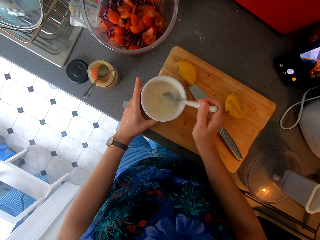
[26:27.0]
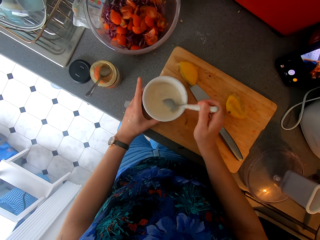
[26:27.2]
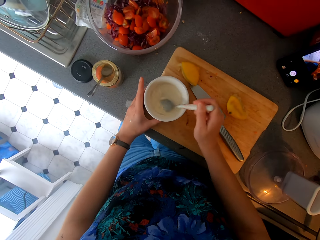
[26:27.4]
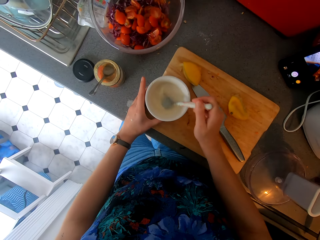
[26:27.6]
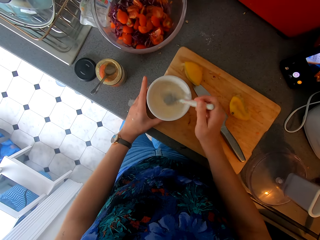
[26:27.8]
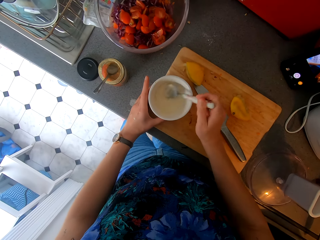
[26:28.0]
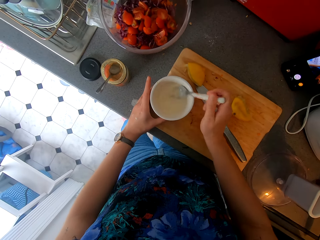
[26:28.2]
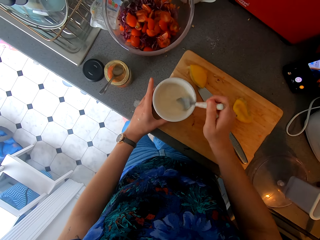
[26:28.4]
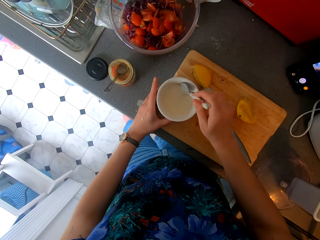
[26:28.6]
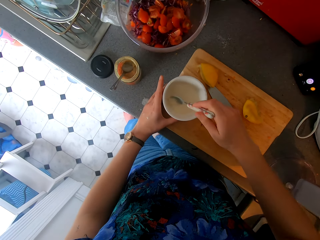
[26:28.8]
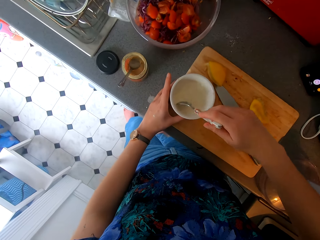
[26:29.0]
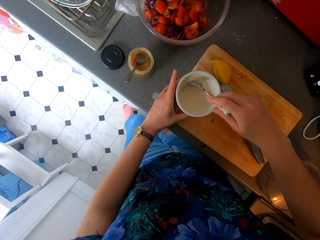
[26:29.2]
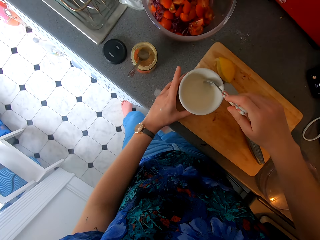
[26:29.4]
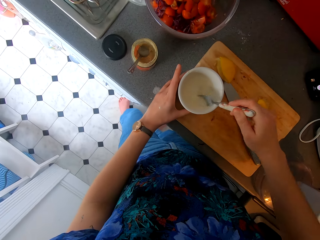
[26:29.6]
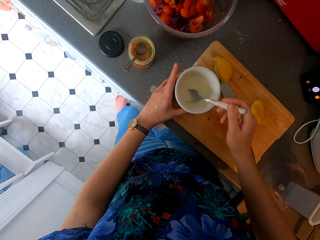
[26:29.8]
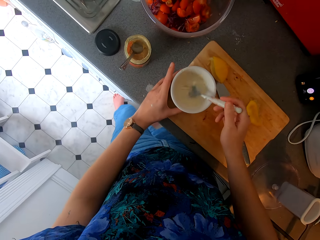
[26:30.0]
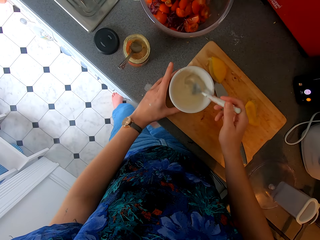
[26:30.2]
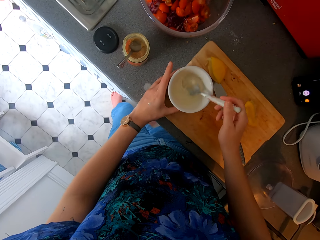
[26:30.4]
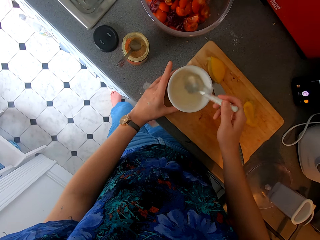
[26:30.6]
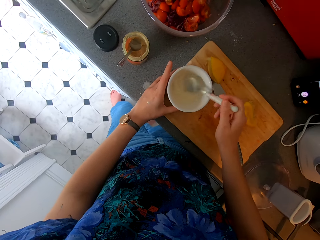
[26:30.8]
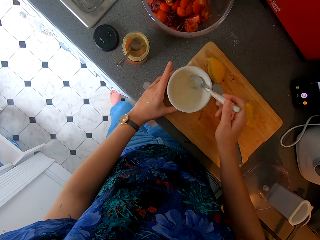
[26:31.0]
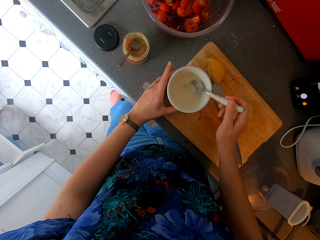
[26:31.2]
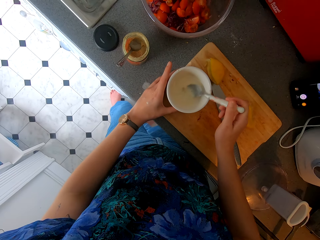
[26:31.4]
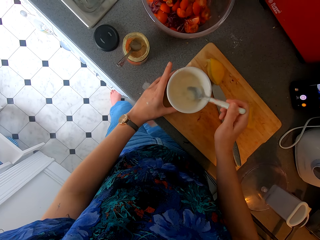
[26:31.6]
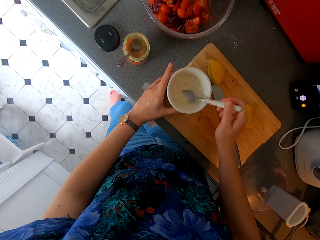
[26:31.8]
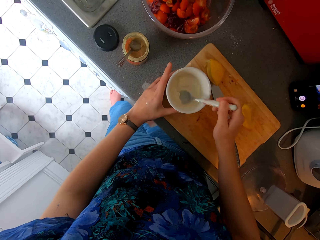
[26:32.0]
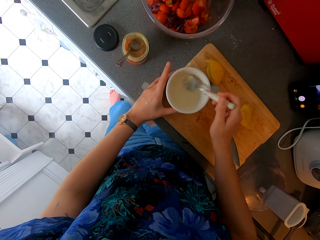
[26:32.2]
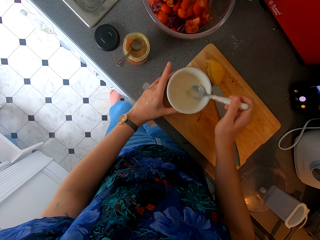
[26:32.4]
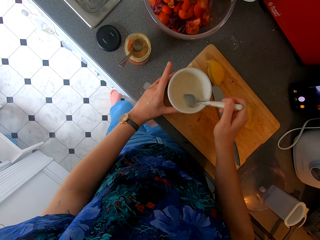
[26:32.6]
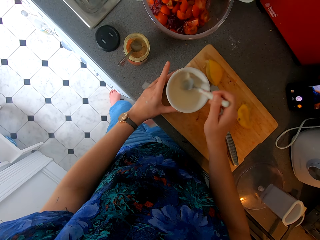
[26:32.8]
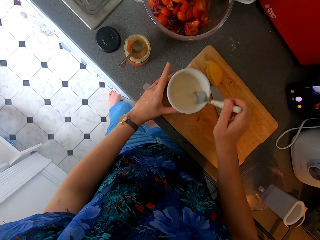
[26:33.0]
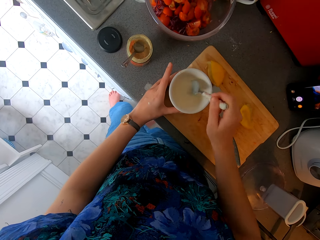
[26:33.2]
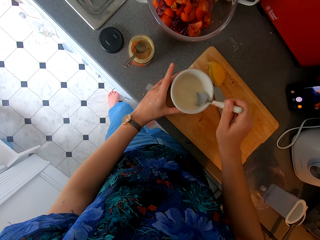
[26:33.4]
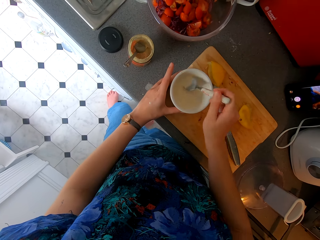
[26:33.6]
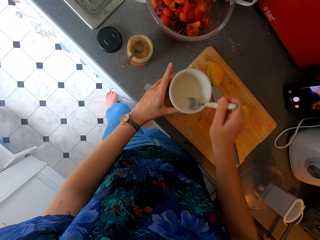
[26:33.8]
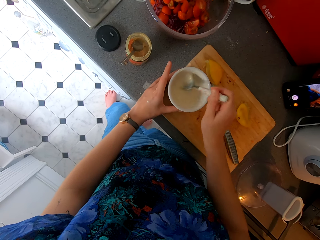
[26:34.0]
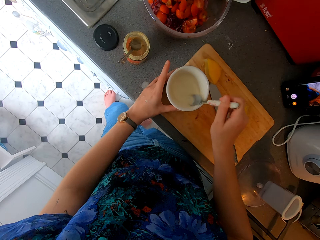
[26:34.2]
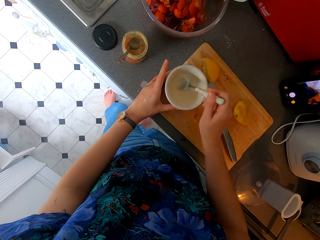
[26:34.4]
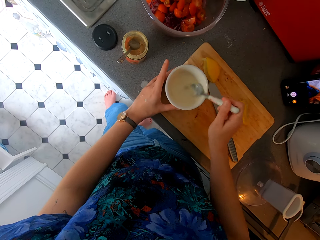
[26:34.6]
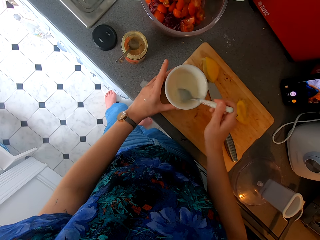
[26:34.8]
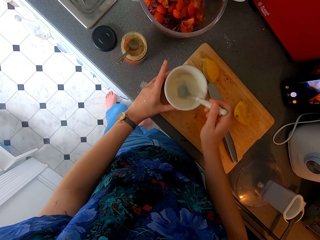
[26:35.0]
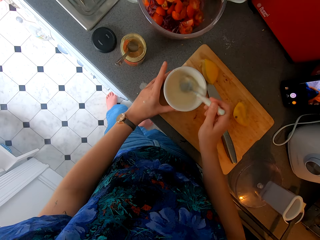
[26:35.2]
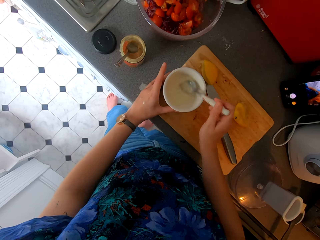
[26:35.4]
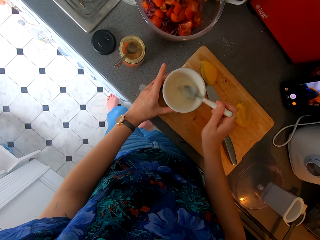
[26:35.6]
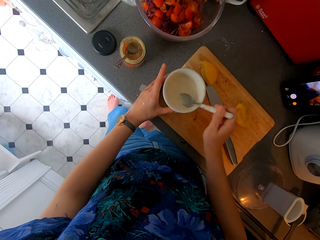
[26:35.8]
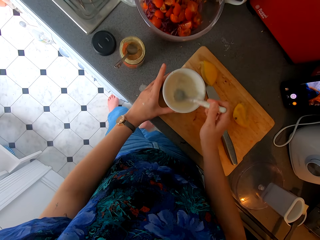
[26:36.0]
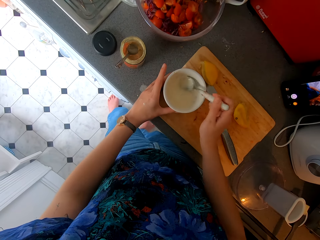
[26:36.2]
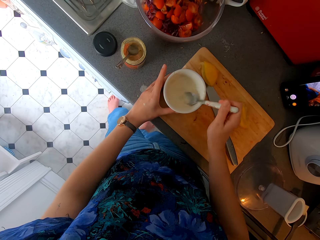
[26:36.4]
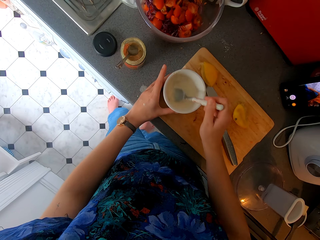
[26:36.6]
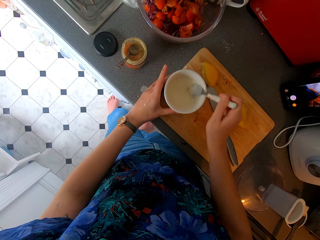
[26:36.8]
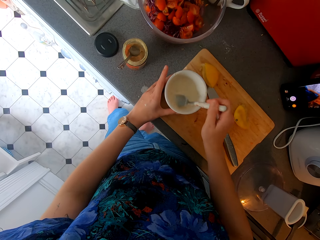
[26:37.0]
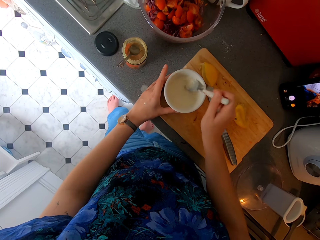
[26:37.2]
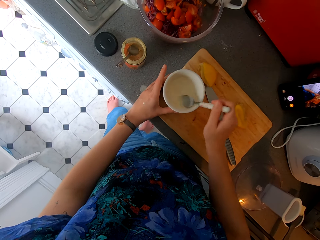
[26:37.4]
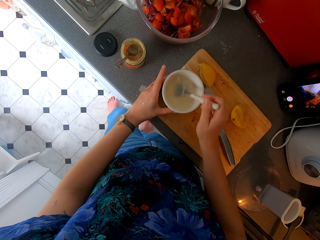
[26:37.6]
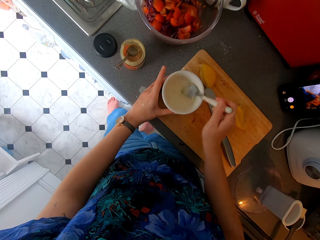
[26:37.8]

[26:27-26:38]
The camera wearer holds the bowl. They swirl the mixture with a spoon. They hold the bowl. They stir the mixture with the spoon.

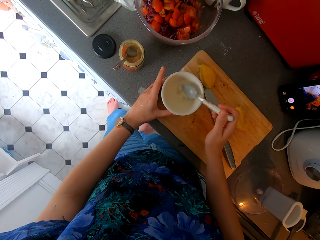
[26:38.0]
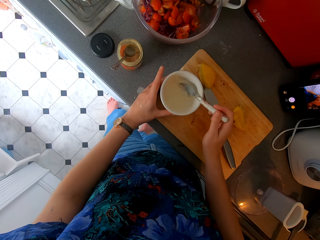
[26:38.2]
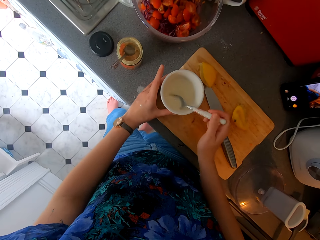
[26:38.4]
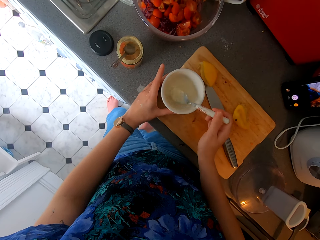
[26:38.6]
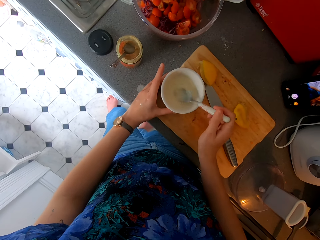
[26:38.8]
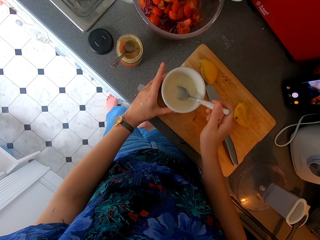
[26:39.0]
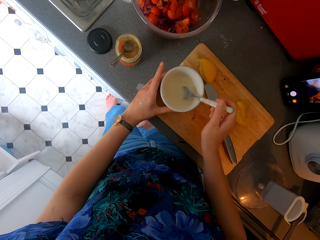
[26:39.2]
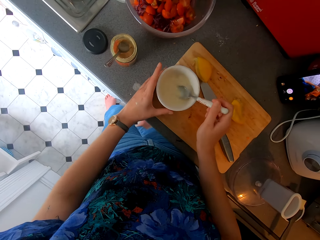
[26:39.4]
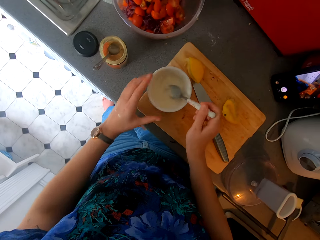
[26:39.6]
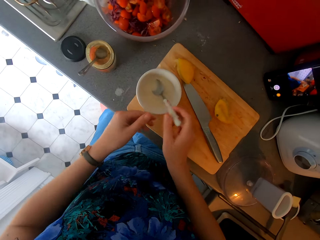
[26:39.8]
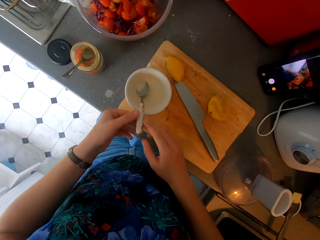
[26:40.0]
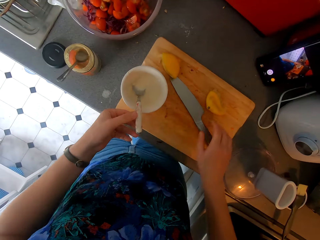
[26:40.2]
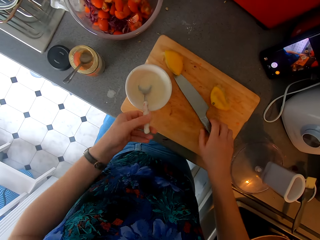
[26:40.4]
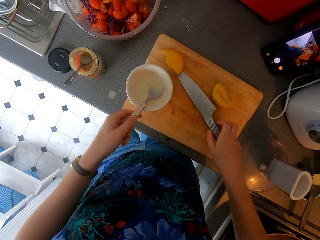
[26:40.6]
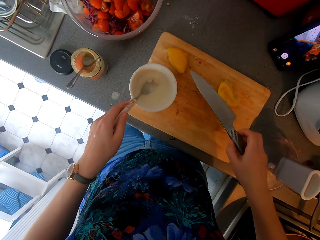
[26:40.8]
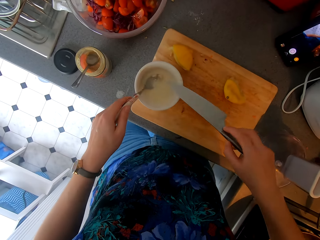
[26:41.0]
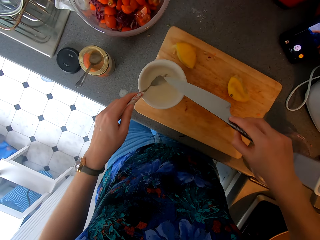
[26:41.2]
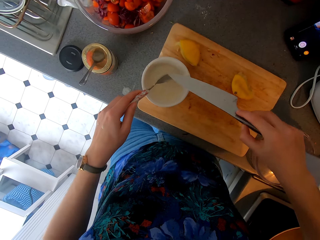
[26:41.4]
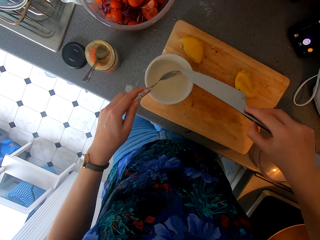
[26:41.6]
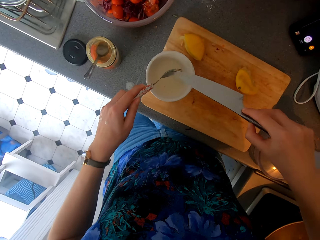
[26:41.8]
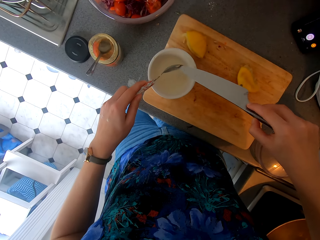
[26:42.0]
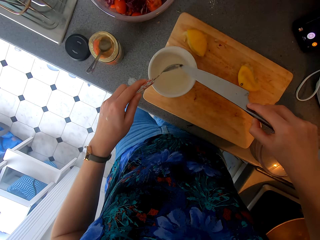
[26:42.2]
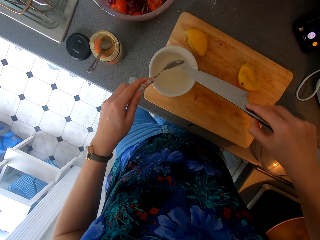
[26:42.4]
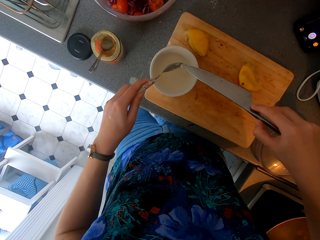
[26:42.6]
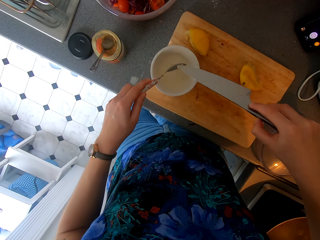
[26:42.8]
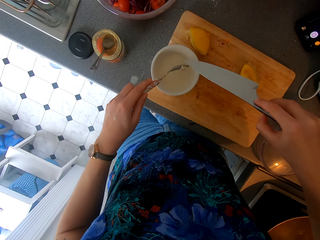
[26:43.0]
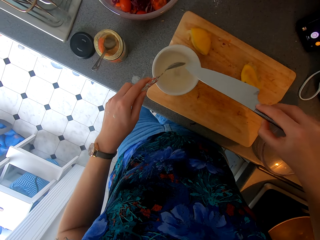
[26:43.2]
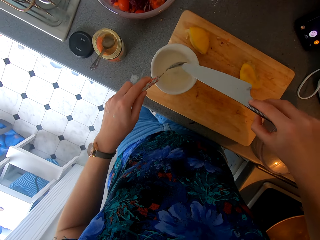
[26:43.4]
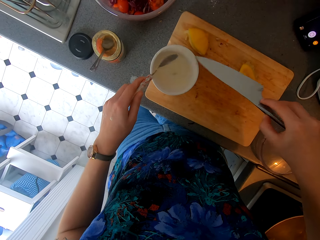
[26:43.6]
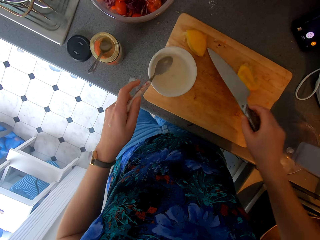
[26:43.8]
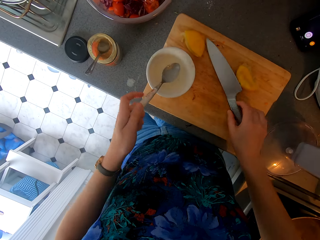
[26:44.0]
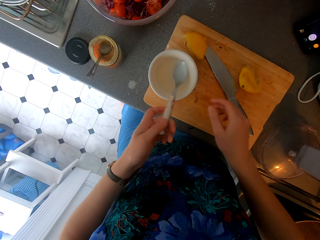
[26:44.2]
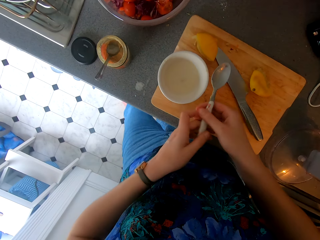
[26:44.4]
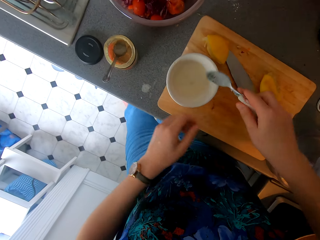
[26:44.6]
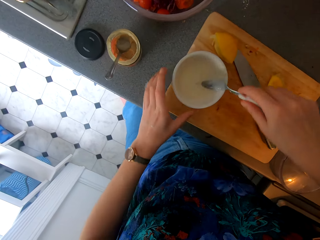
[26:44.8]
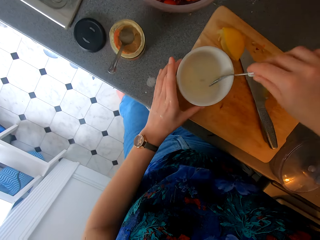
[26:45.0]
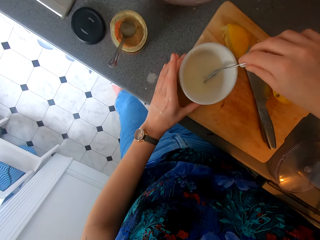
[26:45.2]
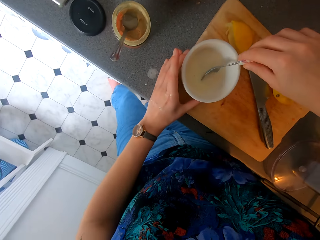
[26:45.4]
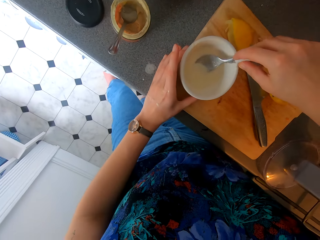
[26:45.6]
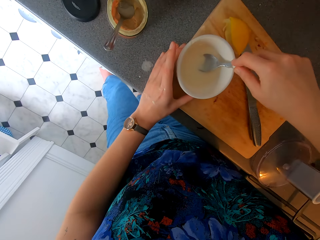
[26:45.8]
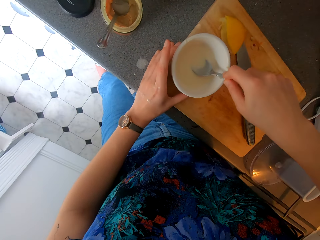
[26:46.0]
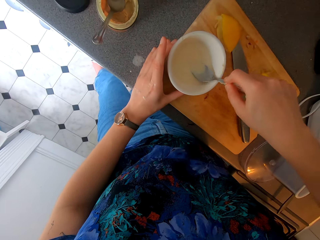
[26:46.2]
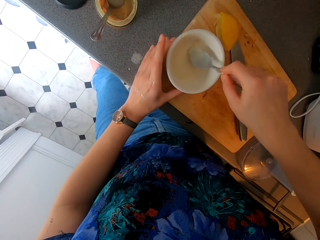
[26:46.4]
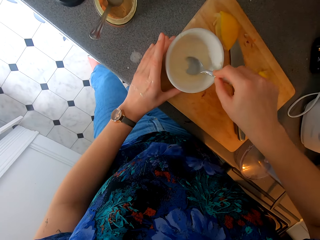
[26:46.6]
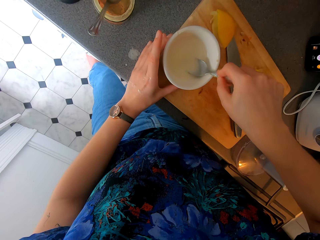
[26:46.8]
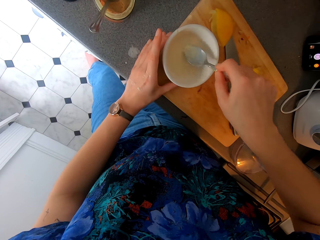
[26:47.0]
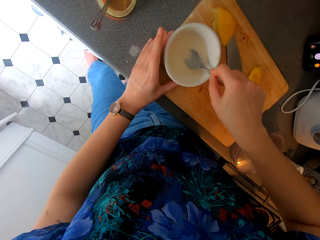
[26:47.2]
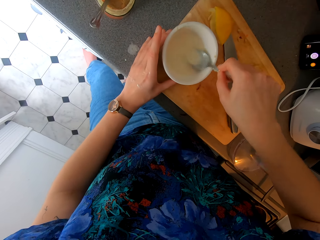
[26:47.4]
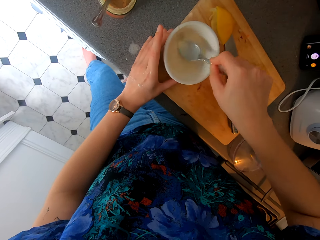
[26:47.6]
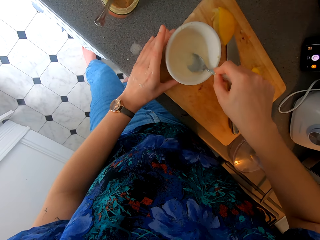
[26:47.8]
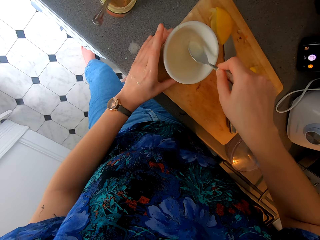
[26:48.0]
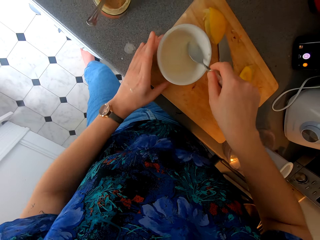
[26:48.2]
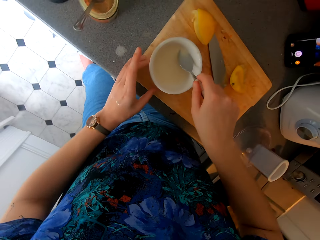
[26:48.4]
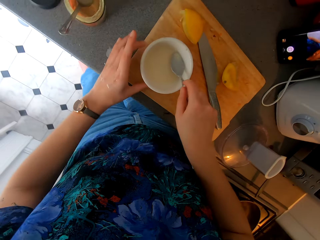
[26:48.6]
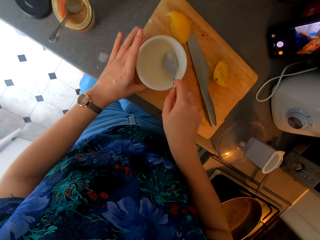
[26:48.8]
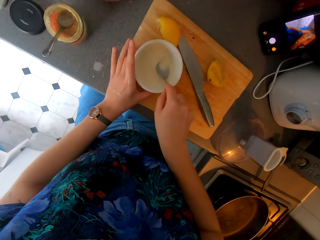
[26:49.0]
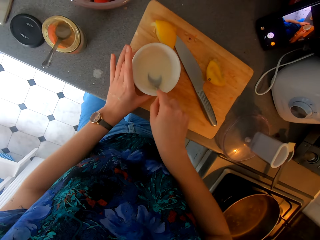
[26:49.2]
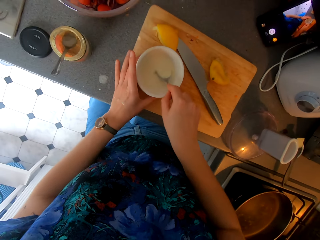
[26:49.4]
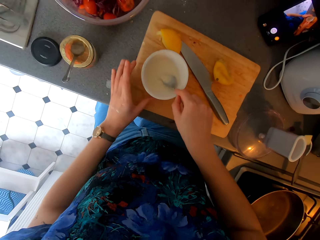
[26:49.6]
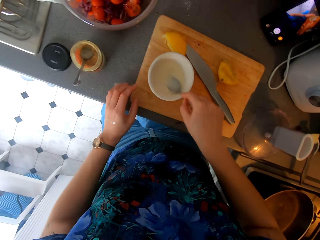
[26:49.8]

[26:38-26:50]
The camera wearer holds the spoon. They pick up a knife. They pick up the spoon and hold the spoon. They wipe the stuck mixture from the spoon with the knife. They place the knife down. They hold the knife. They smash something with the spoon. They hold the bowl. They mix the lemon mixture. They turn the bowl. They smash something with the spoon.
